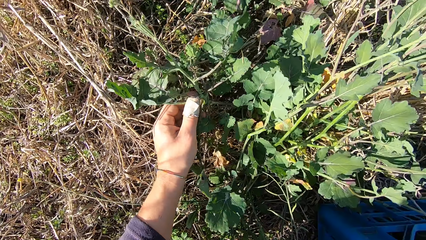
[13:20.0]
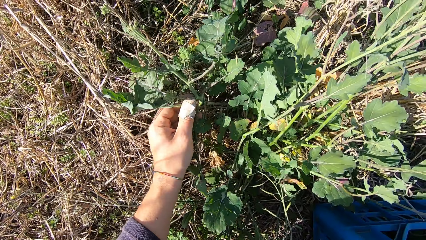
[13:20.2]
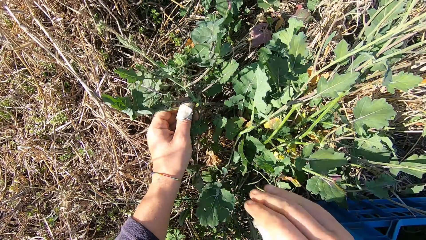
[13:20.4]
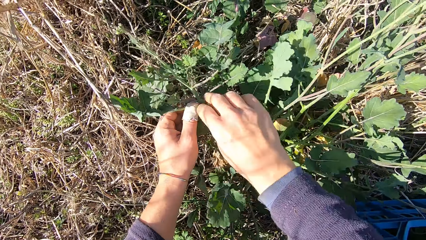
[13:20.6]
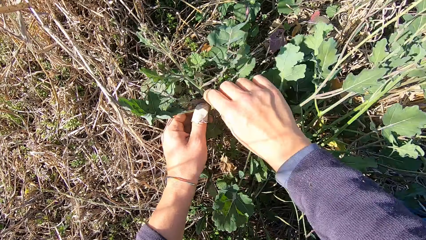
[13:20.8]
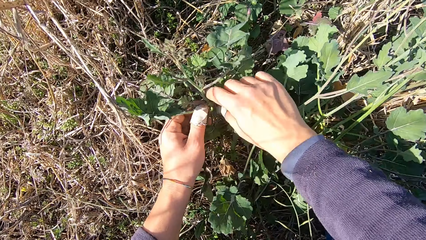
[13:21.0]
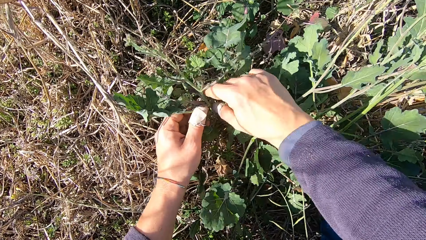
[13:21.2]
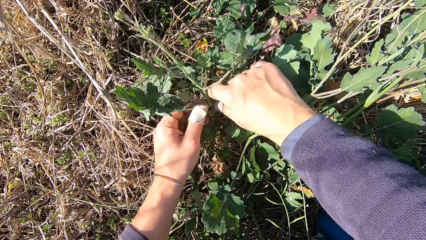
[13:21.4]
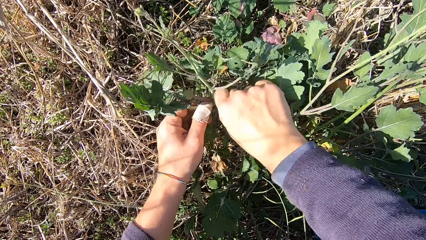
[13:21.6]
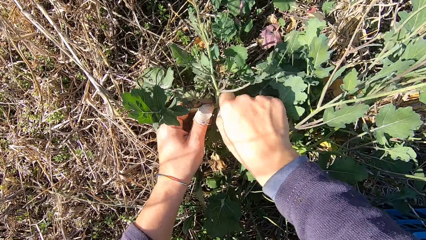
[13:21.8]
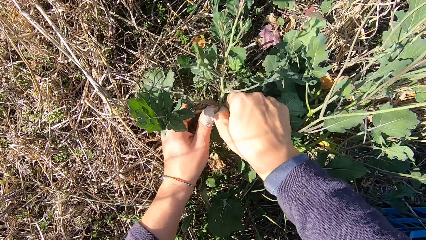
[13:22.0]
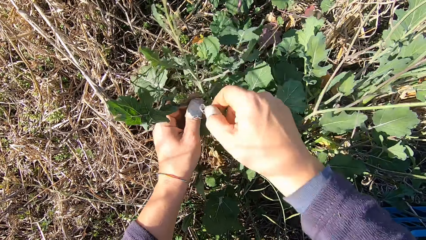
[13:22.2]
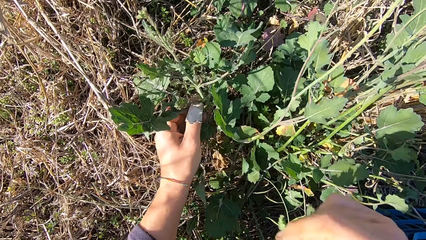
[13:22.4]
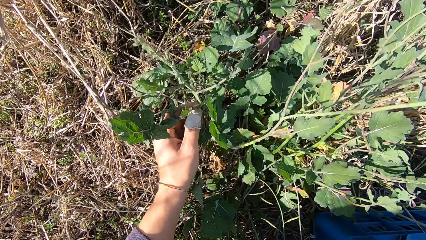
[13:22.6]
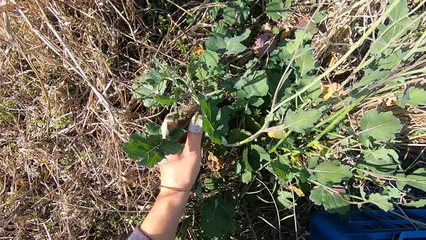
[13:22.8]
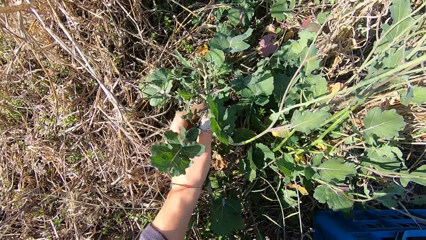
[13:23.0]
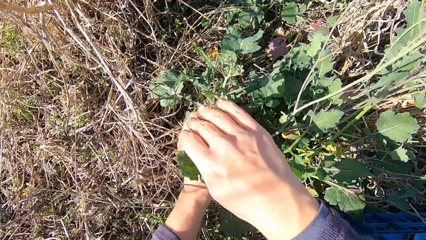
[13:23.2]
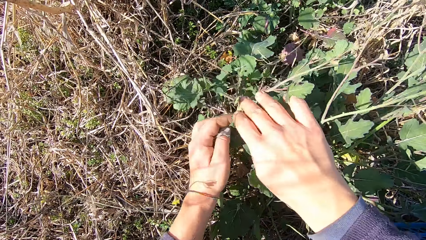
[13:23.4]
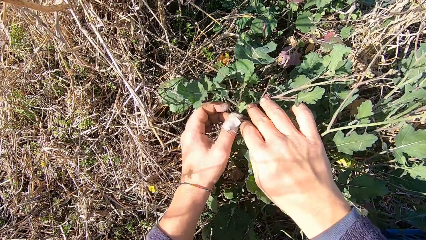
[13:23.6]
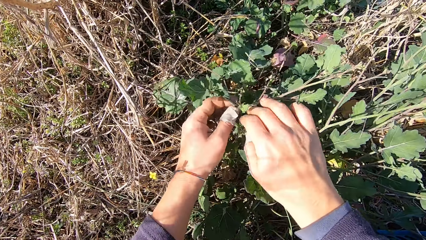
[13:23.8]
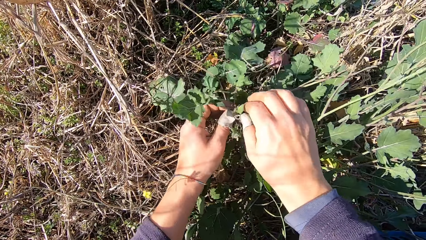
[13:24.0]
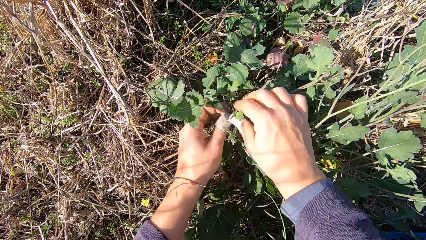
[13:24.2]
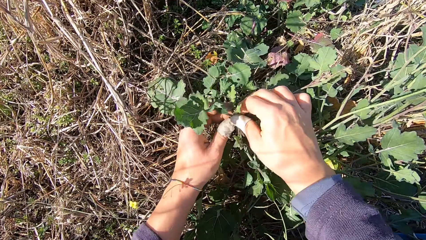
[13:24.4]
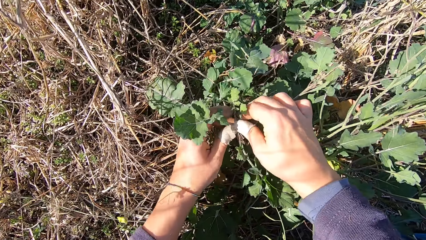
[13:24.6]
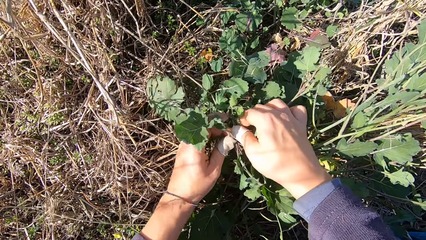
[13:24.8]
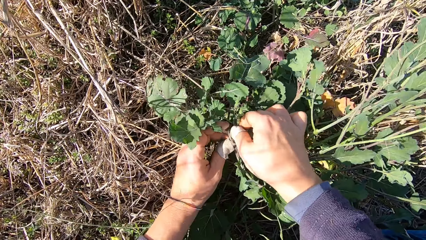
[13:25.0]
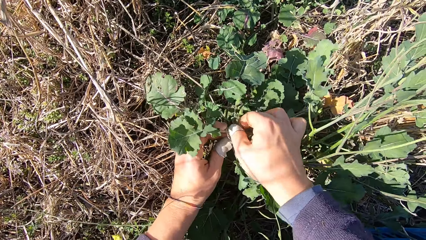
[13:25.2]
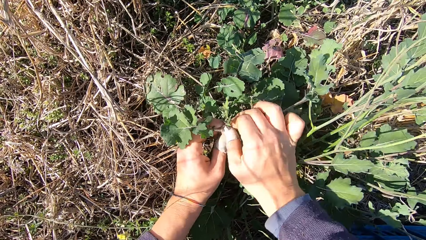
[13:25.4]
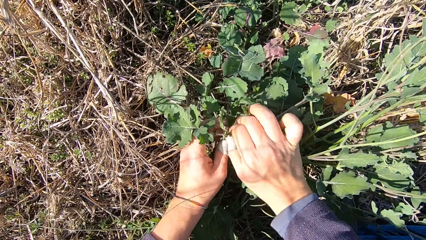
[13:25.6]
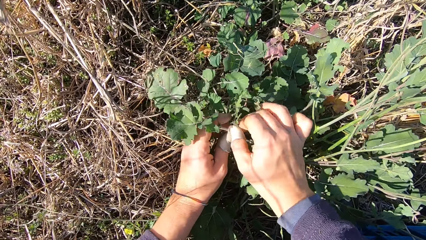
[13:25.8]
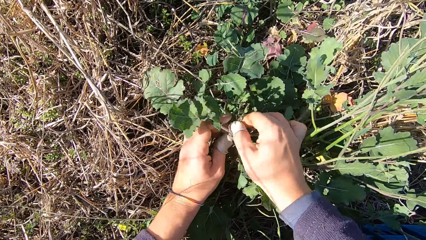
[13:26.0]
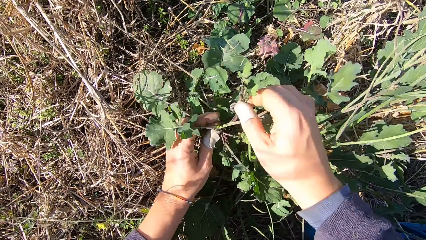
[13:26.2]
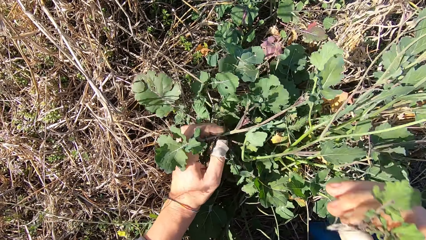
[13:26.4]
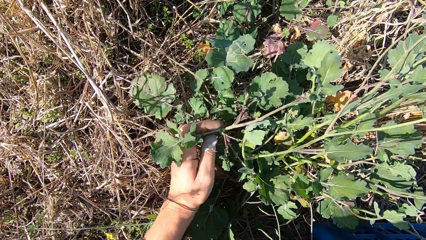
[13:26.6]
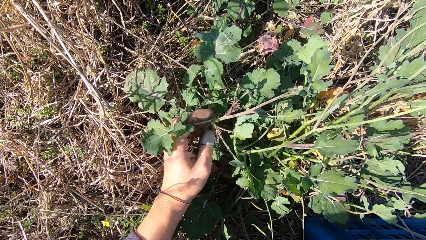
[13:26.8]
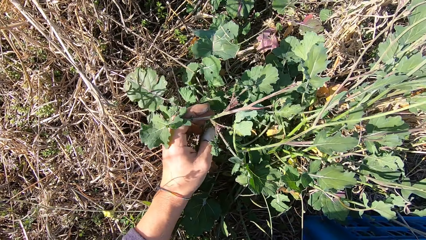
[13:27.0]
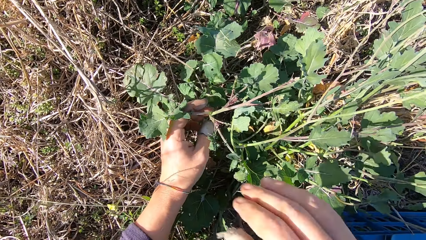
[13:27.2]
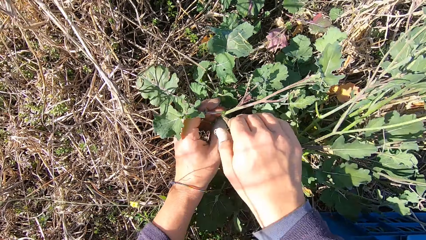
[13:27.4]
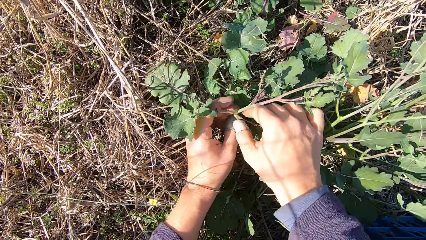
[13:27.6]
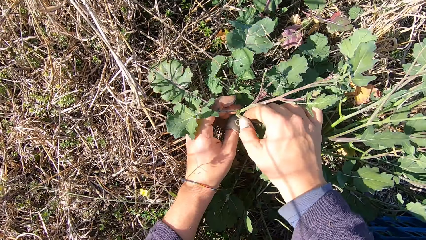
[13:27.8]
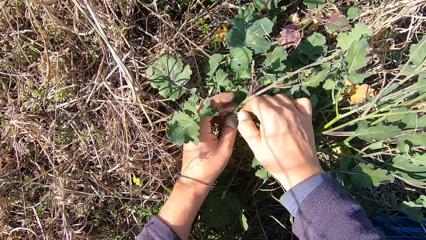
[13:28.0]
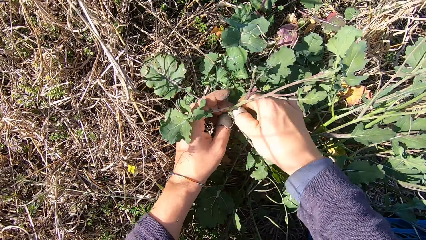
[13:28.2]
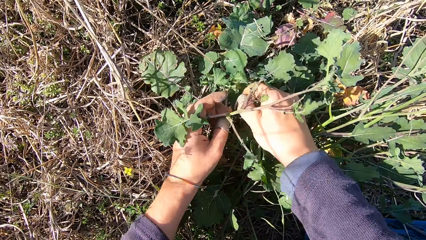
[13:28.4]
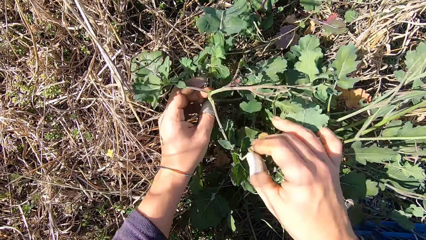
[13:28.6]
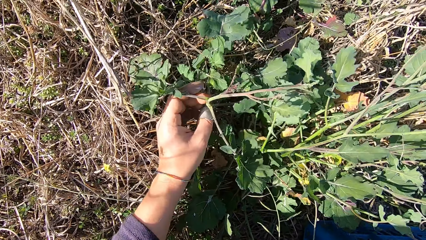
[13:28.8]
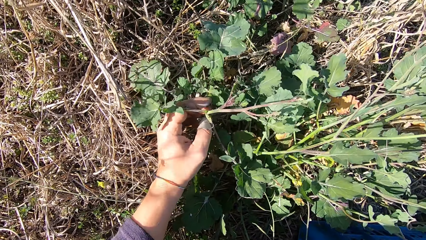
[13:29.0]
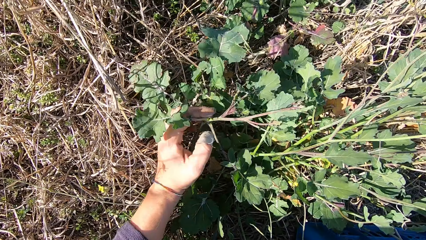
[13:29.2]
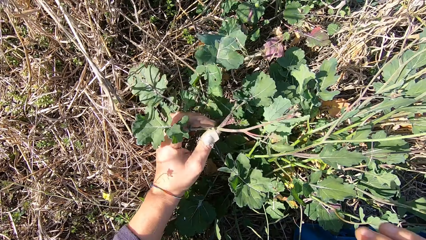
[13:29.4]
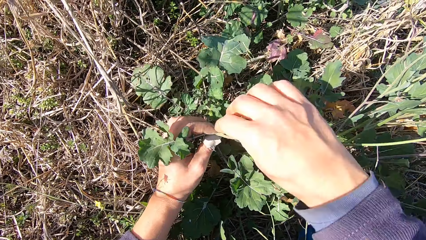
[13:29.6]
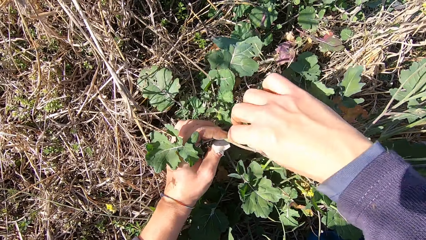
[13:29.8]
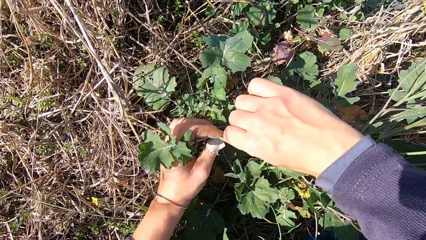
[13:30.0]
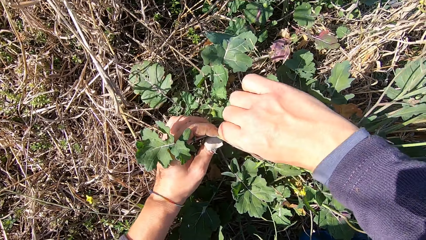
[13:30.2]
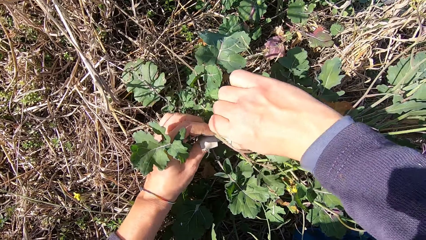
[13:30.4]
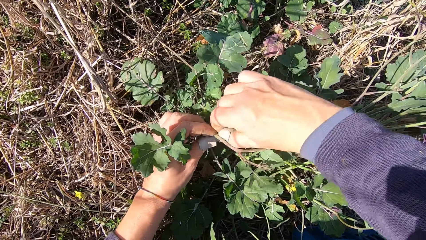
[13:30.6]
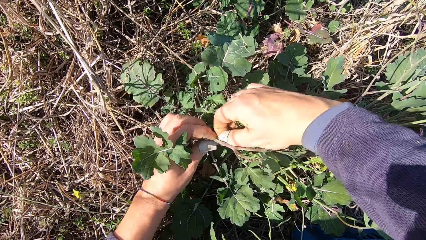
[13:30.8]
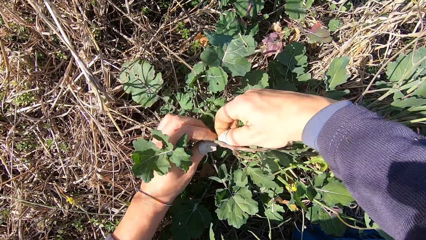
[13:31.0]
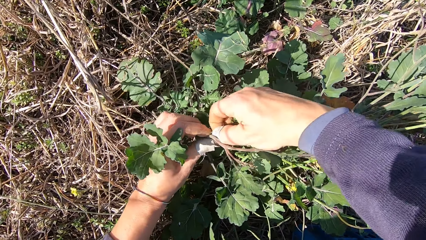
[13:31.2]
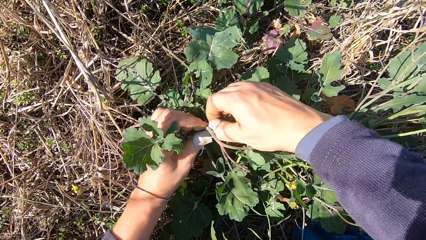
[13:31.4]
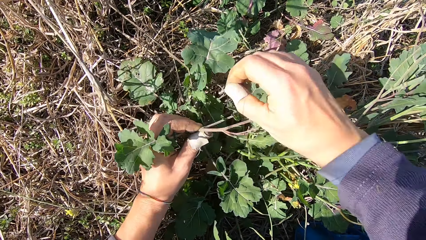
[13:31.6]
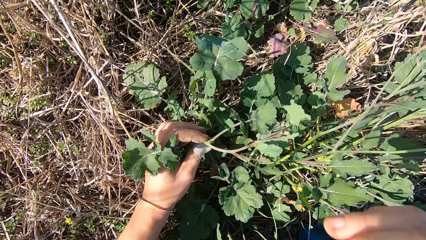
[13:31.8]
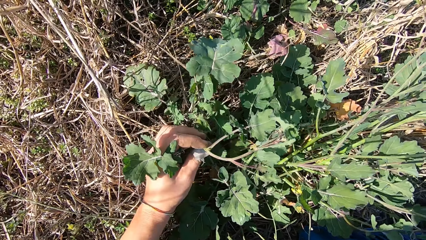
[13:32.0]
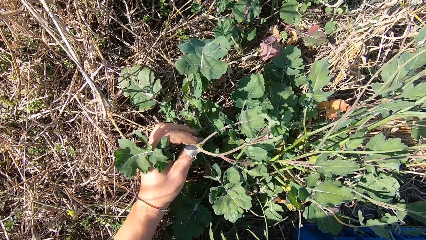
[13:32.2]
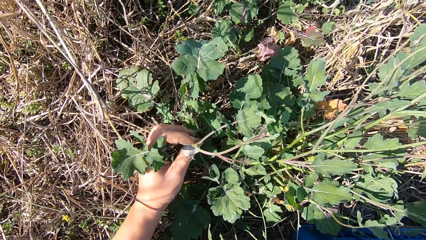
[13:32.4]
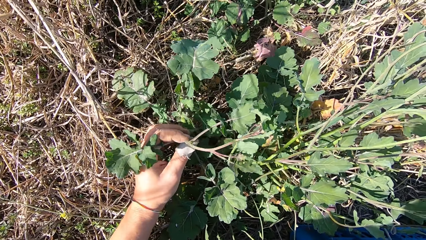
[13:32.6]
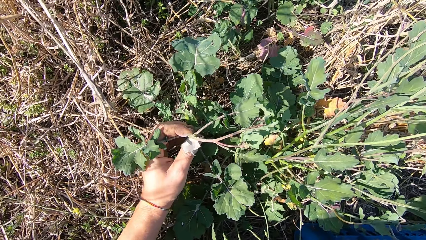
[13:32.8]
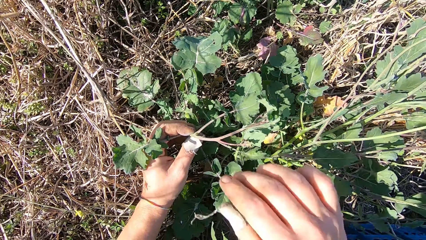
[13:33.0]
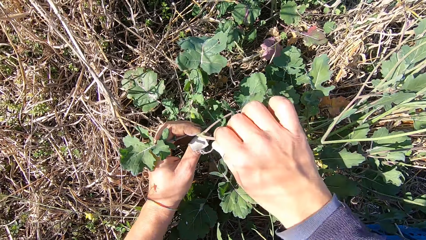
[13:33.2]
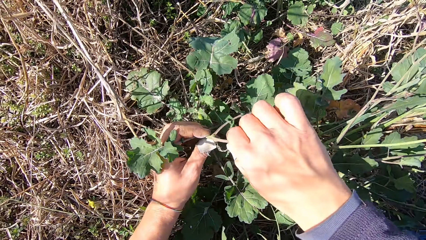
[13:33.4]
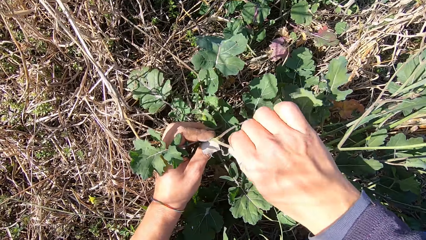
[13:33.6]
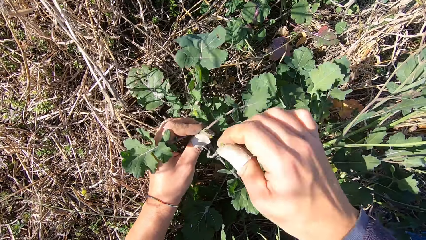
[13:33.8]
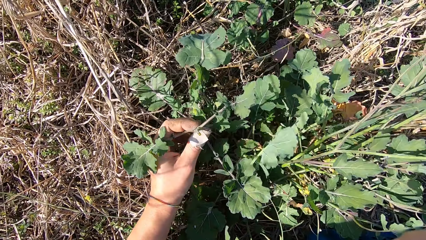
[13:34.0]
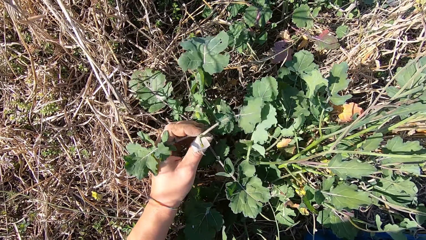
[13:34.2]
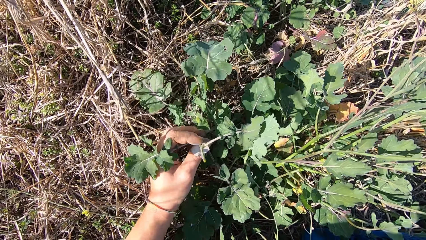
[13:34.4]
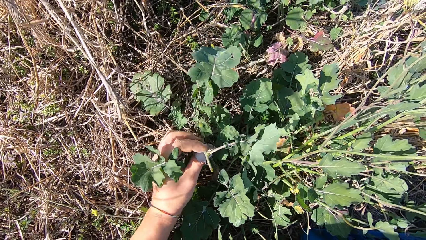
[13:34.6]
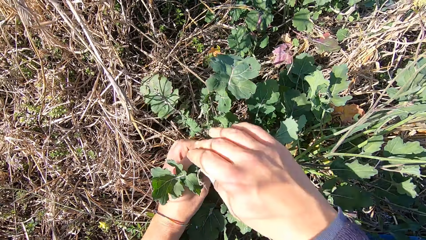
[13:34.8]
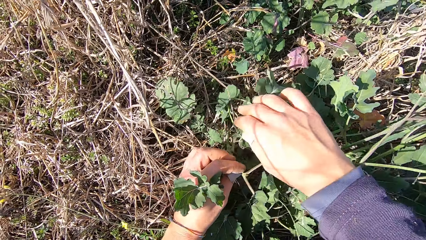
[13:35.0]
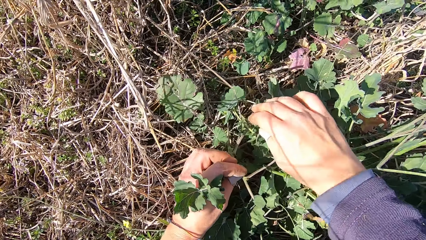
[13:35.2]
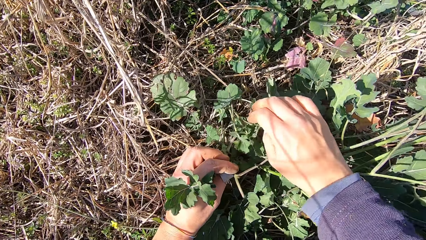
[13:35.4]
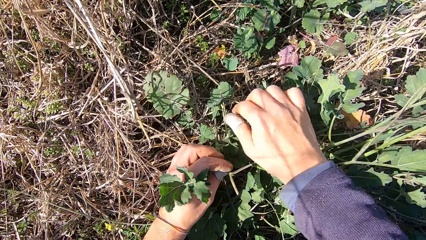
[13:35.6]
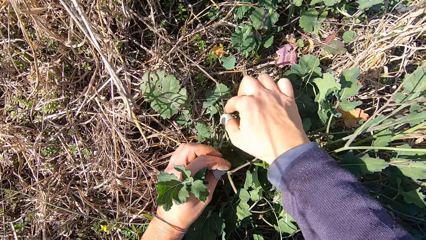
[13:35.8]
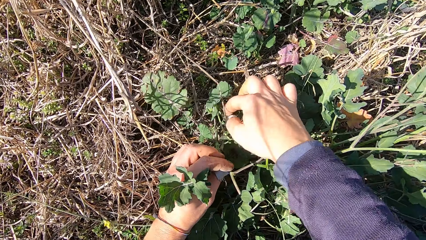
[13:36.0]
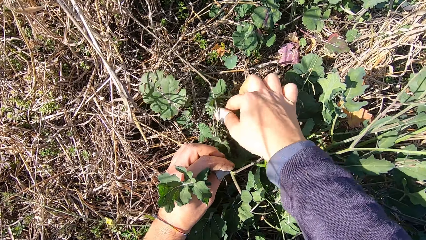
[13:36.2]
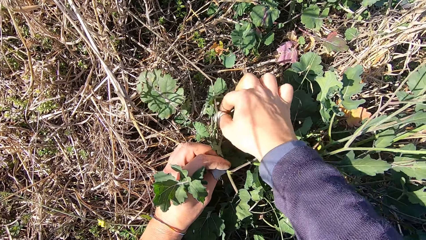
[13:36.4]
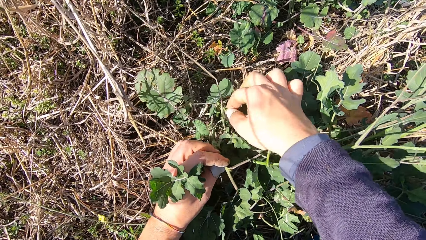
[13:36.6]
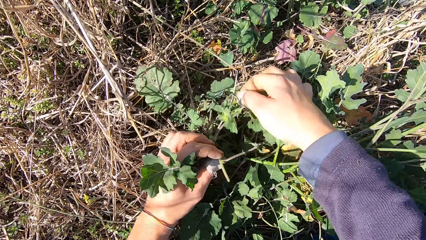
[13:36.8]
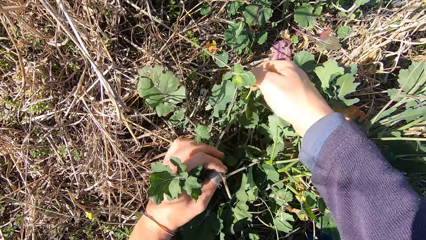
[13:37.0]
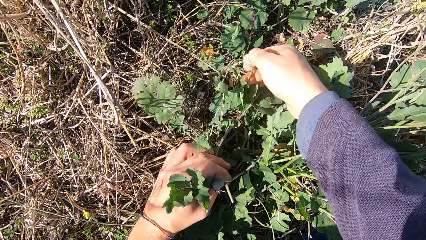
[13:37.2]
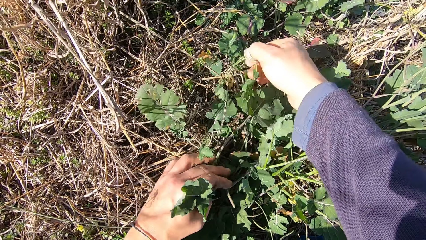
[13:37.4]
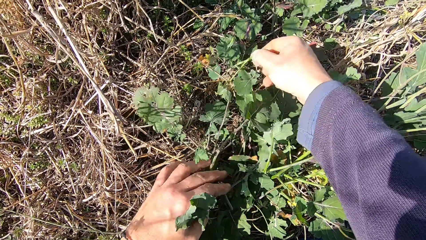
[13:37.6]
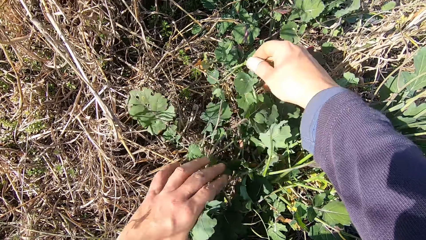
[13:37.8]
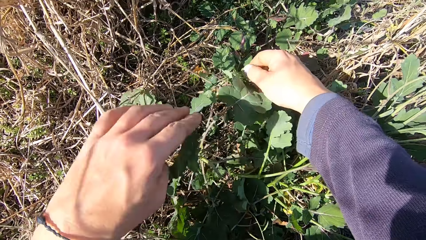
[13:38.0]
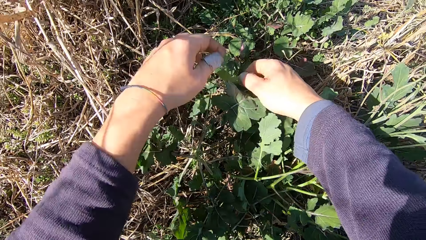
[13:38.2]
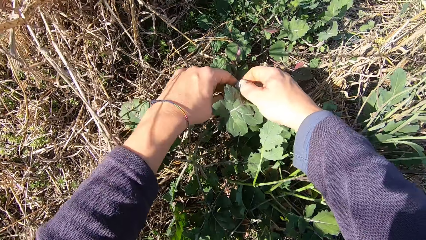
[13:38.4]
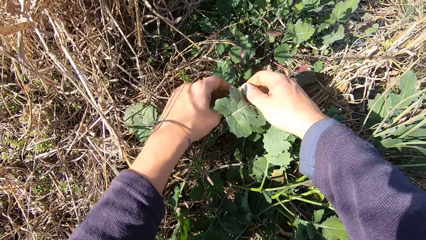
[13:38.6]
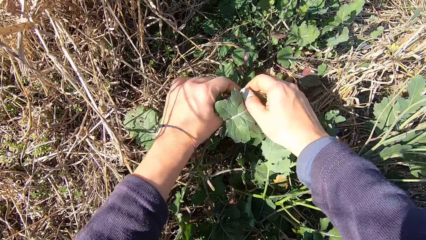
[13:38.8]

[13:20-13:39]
The camera wearer drops the stem in the basket. He picks a dandelion plant. He cuts a stem from the plant with his hand. He drops the stem in the basket. He handles a dandelion plant. He cuts a stem from the plant with his hand. He picks the dandelion plant. He drops the stem in the basket. He picks a dandelion plant. He cuts a stem from the plant with his hand. He drops the stem in the basket. He cuts a stem from the plant with his hand. He picks the dandelion plant. He drops the stem in the basket. He cuts a stem from the plant with his hand. He picks the dandelion plant. He drops the stem in the basket. He handles a dandelion plant. He holds a stem of the plant with his hands. He pulls a dandelion plant.
